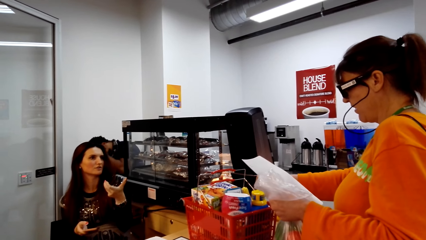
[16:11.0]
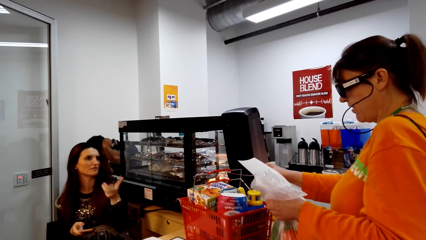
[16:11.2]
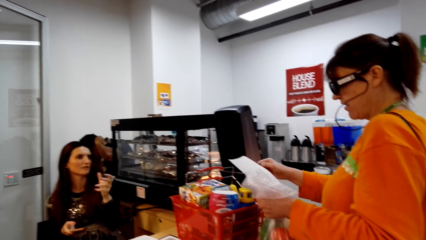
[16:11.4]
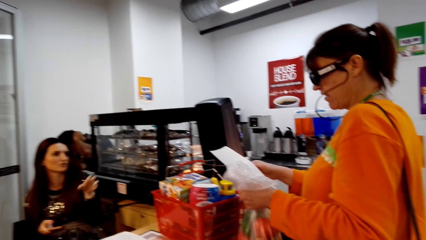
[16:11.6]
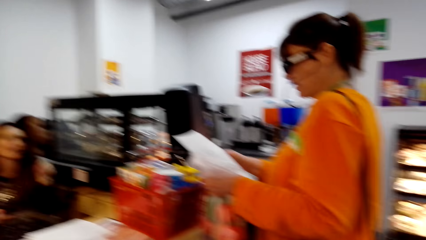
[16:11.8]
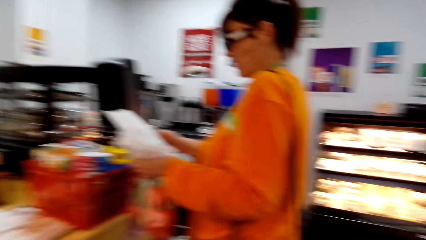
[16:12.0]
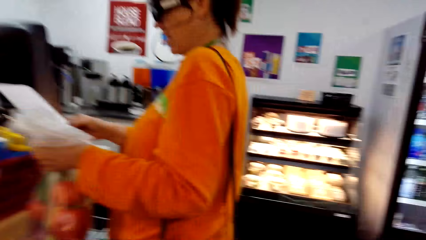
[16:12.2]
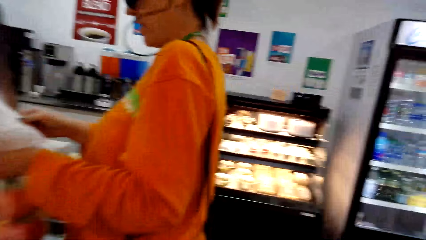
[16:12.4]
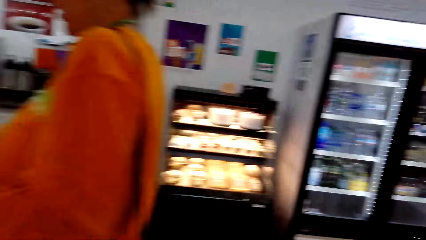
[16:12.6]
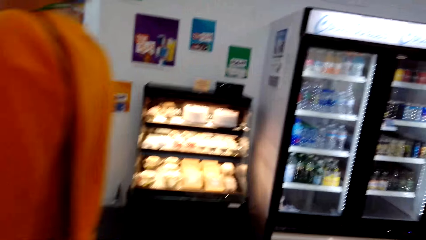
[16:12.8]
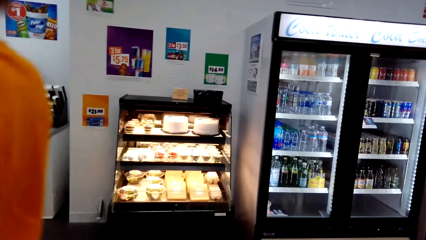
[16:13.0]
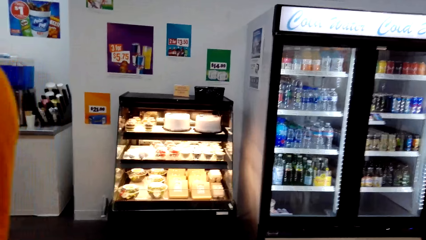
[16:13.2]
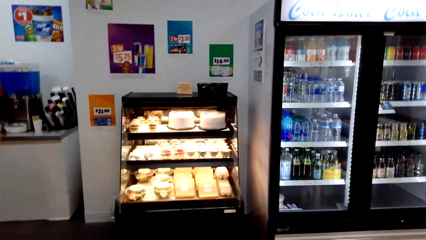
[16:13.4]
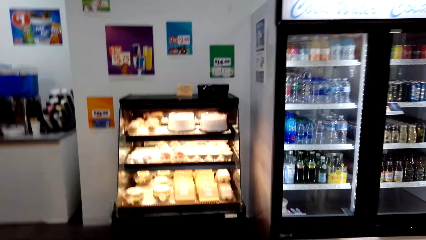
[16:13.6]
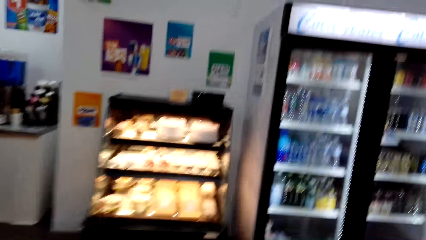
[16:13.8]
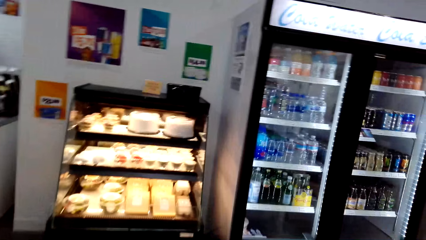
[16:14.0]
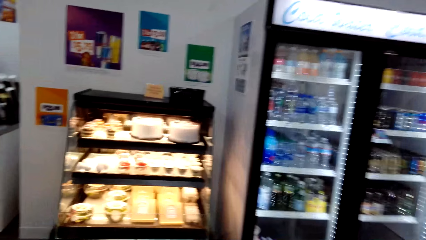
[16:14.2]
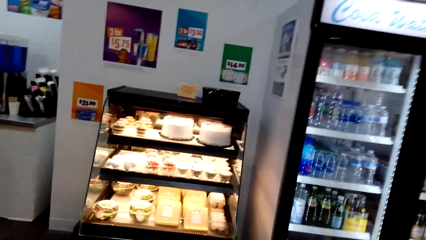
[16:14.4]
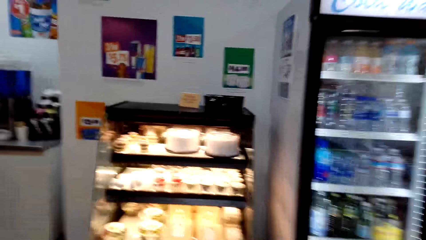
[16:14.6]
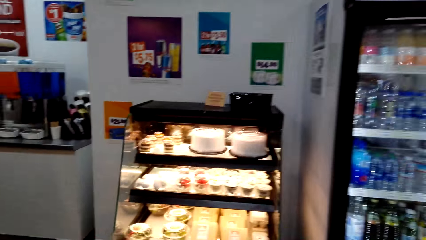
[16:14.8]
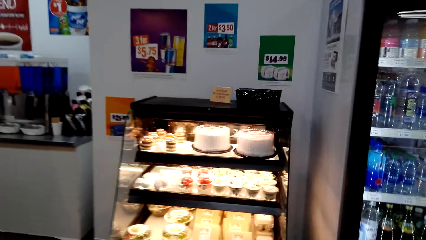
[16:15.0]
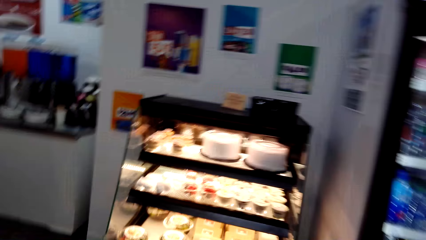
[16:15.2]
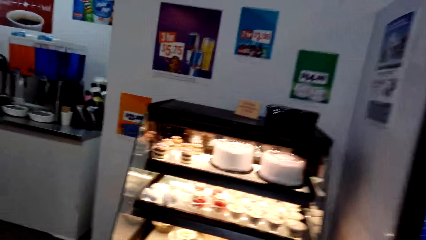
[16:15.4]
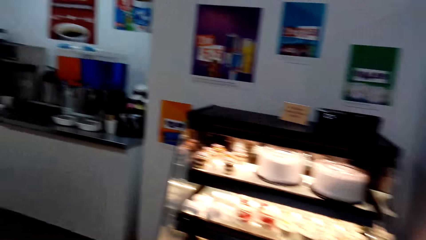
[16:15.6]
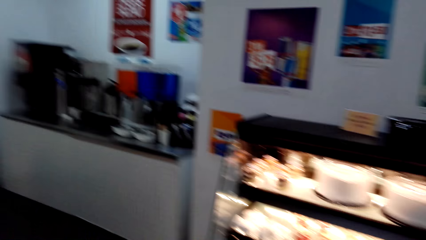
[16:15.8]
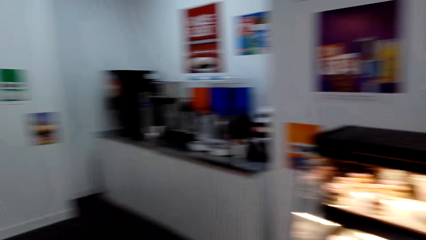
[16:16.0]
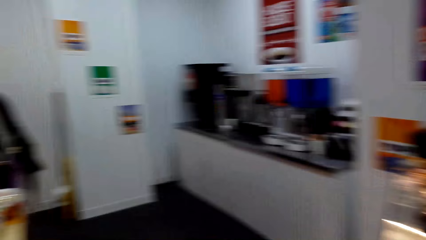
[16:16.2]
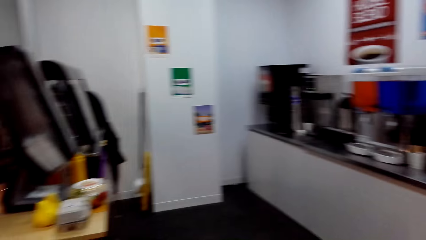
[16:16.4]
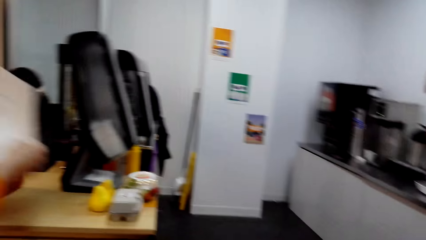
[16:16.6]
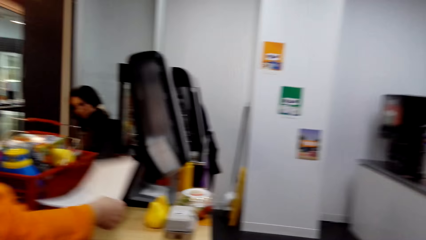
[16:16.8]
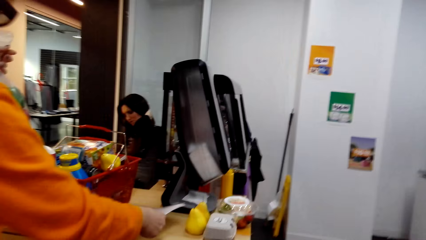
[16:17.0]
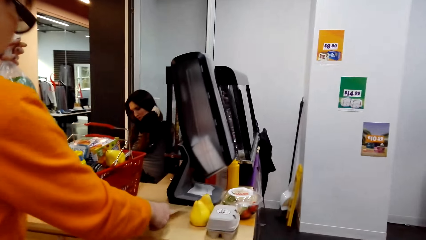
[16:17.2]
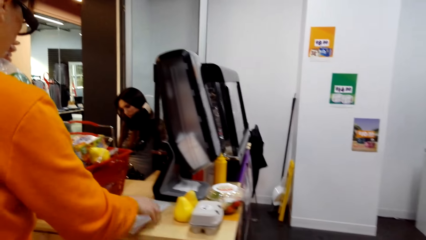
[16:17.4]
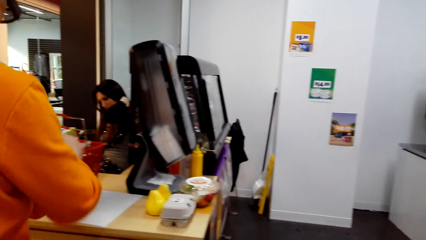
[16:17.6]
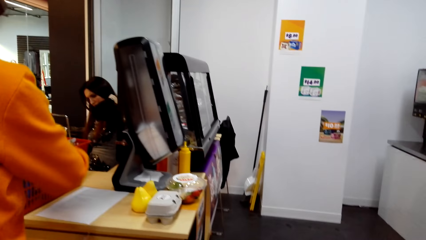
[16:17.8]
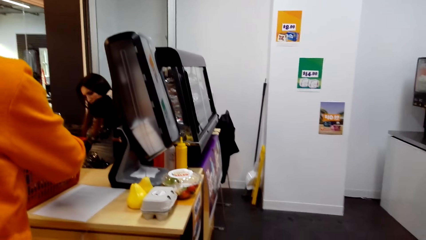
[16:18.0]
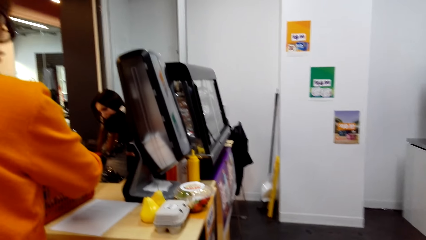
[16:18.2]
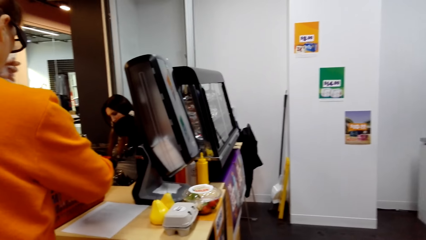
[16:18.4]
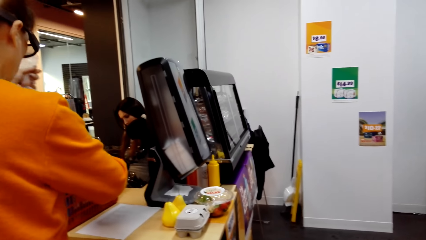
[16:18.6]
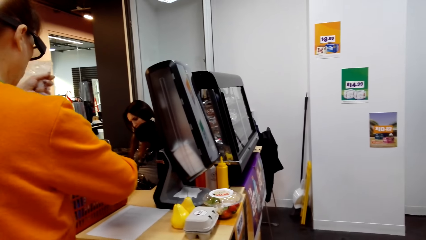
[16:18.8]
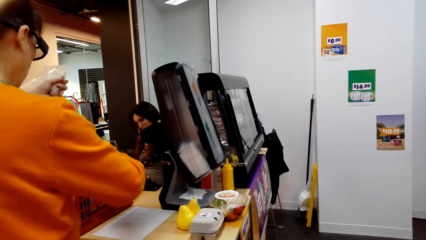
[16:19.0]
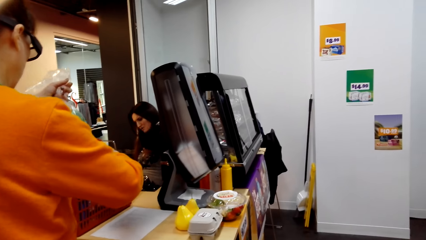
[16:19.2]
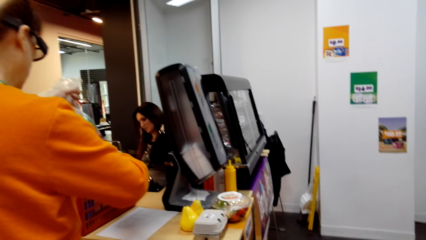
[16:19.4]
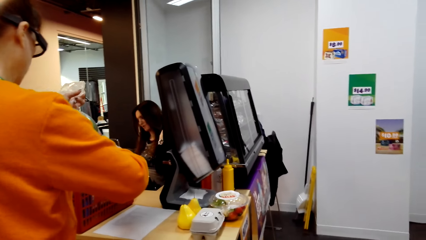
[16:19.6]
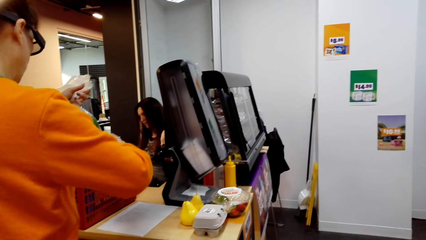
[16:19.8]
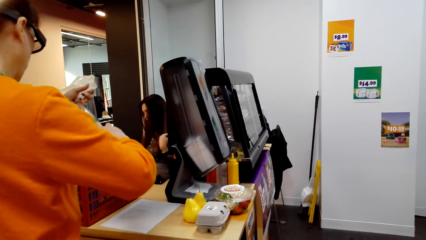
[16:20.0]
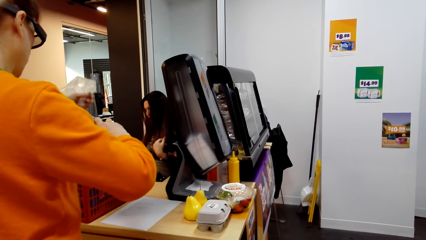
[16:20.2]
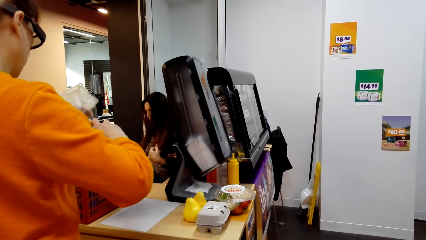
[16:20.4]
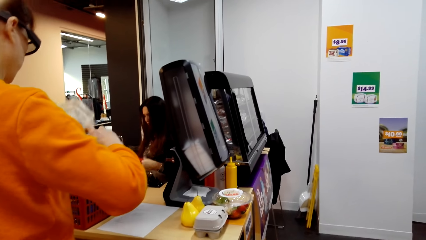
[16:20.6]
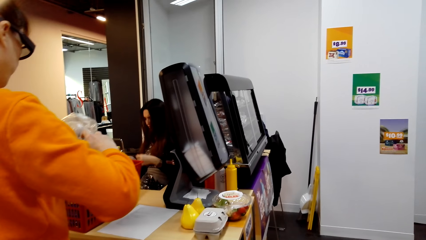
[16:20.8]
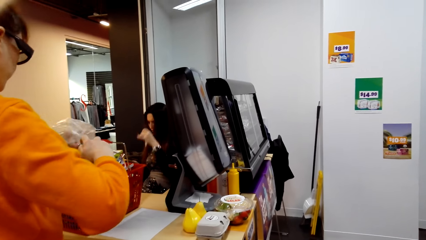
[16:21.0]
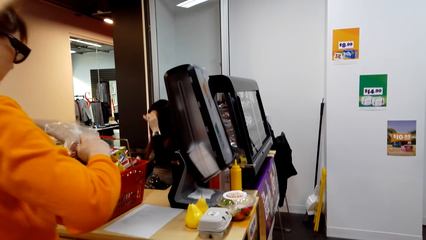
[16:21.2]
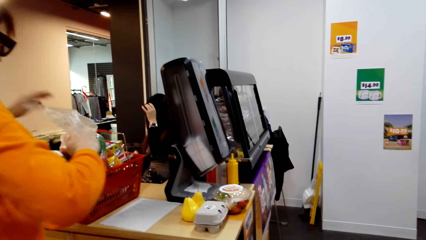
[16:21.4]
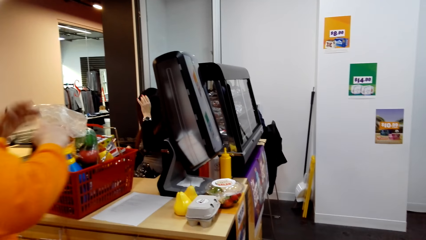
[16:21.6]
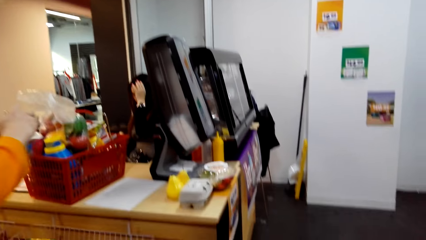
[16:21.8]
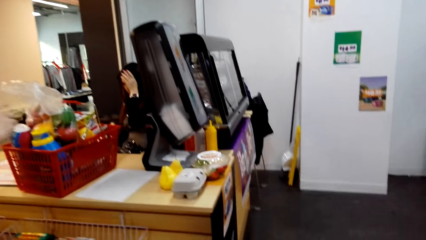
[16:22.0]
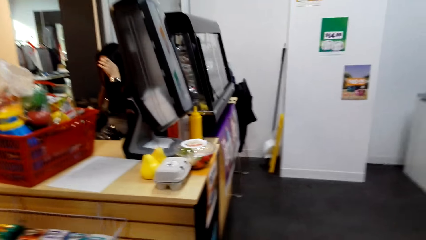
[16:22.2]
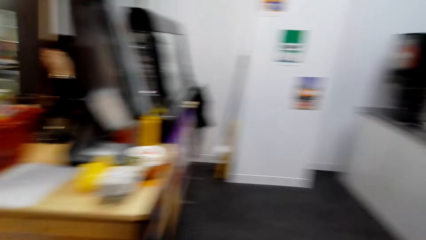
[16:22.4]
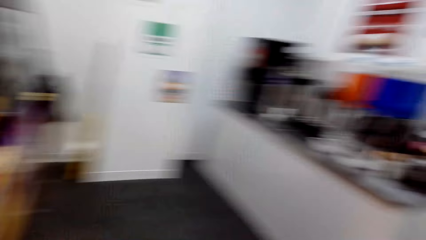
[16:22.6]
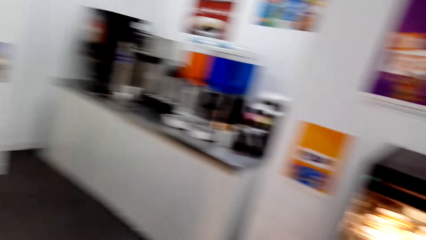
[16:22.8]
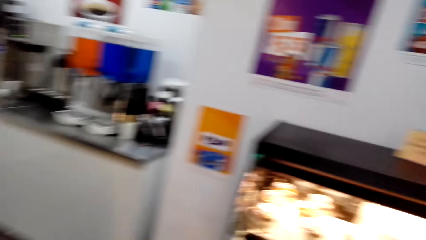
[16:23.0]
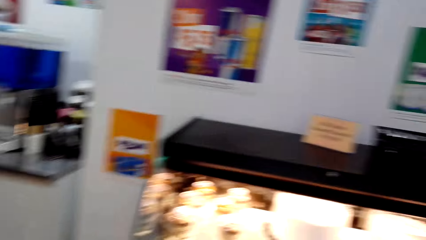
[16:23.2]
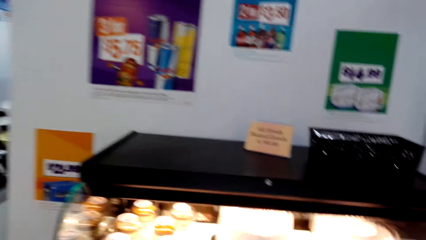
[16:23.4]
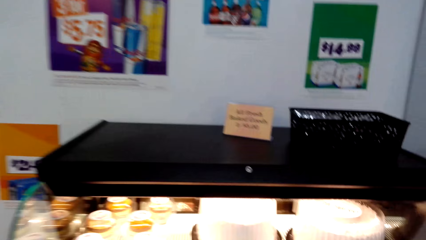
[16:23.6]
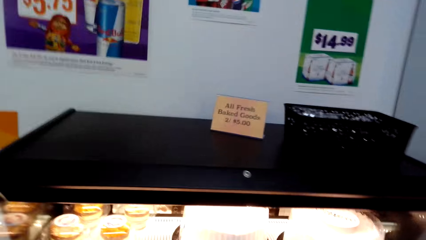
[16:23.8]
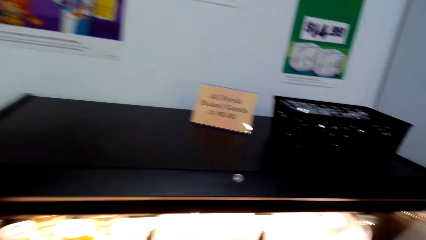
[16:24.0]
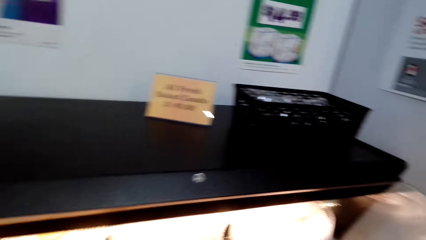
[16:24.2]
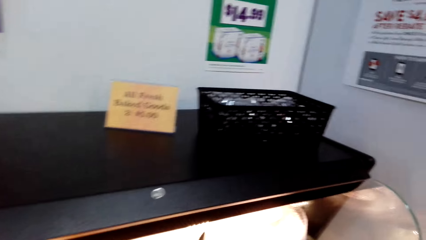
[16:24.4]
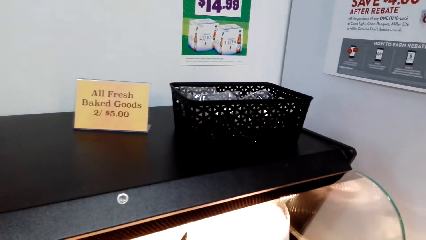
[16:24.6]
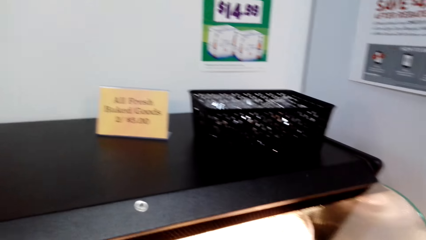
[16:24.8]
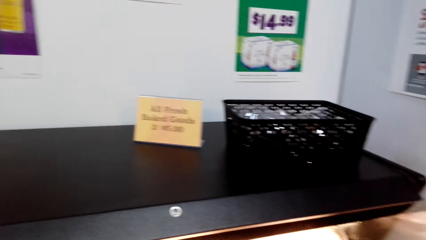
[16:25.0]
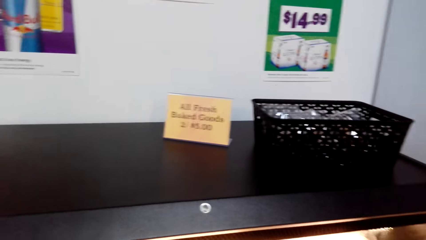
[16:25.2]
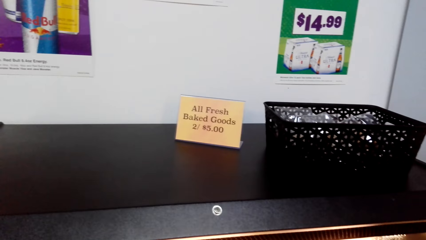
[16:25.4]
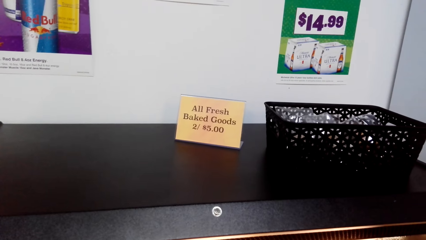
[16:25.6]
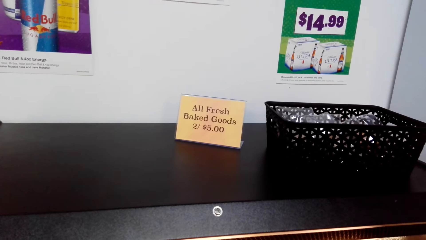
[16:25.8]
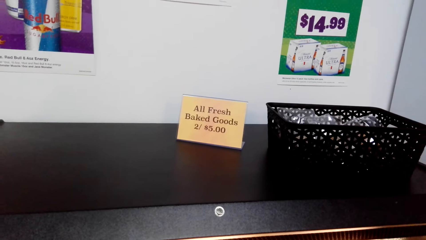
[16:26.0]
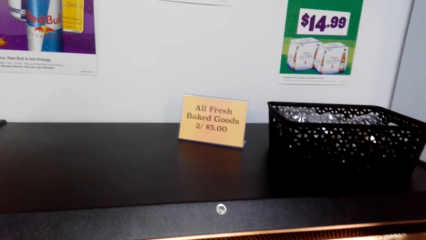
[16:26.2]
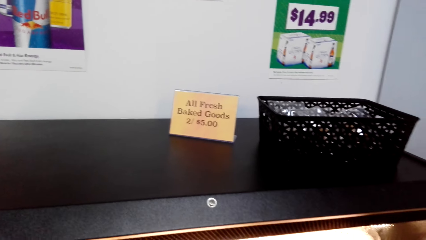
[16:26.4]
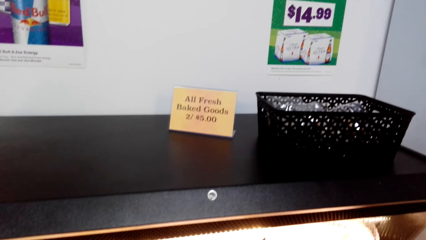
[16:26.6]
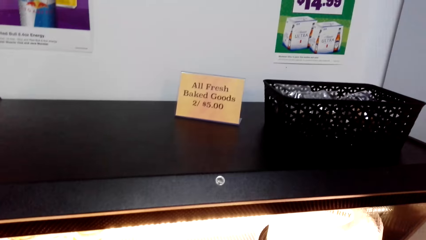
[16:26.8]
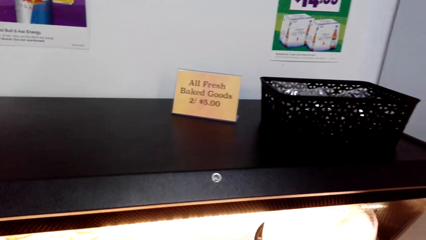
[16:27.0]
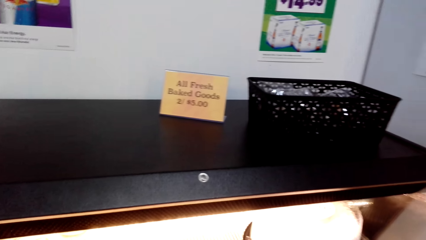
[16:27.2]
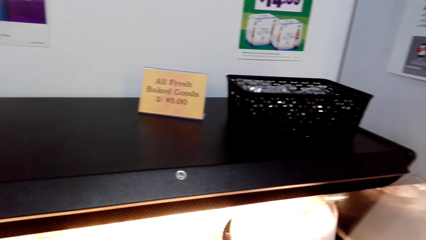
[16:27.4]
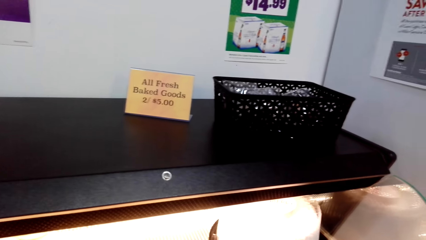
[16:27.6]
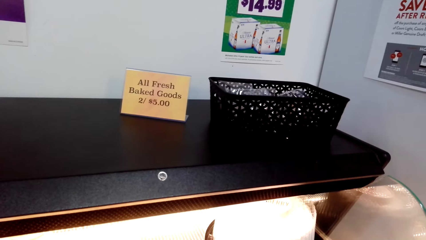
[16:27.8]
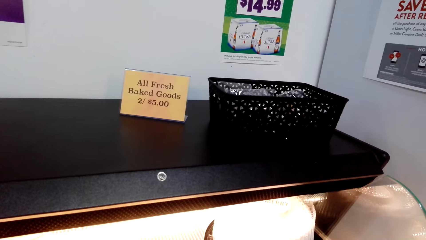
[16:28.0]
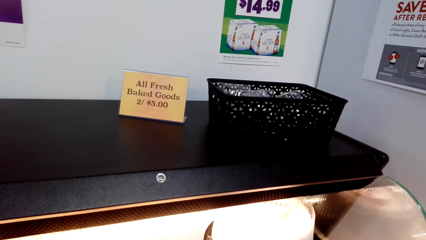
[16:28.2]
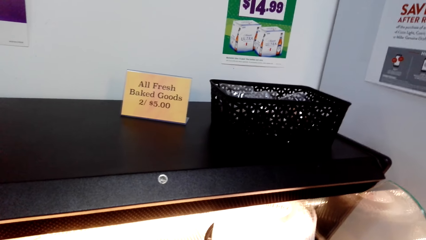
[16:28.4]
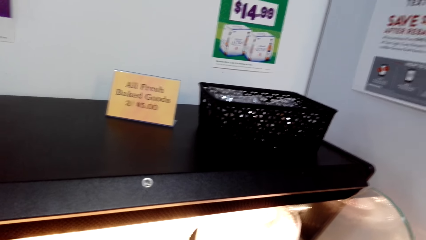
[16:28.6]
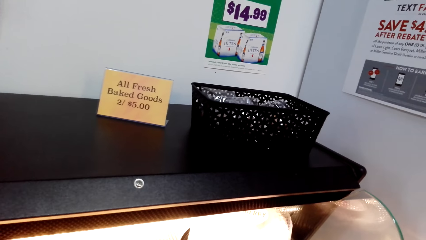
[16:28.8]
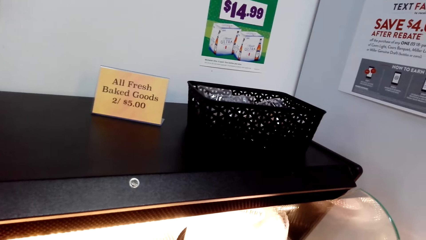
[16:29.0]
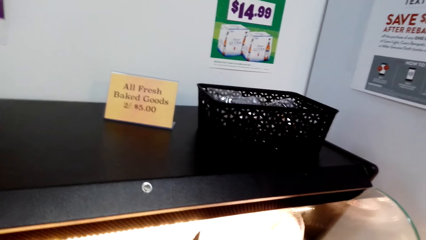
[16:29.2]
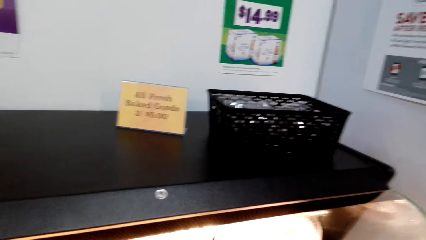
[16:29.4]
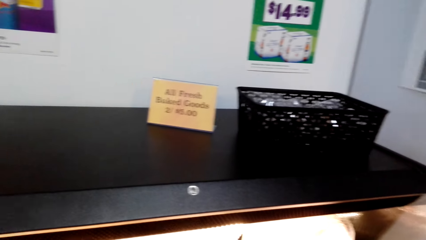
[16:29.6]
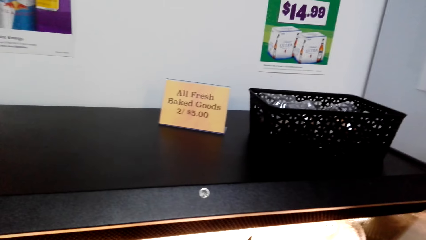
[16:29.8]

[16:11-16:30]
The camera wearer walks on the floor. They stand on the floor. A woman puts the sheet of paper on the counter. The woman stands on the floor. The woman puts a polythene bag in the shopping tray. The camera wearer walks to the baked food area. They stand on the floor.
